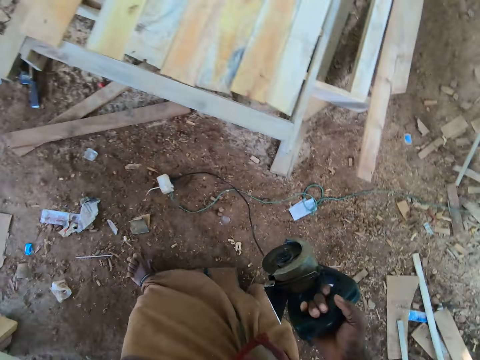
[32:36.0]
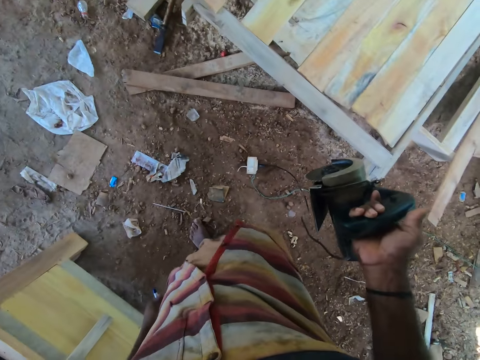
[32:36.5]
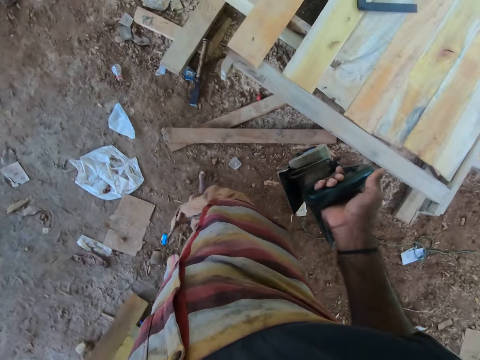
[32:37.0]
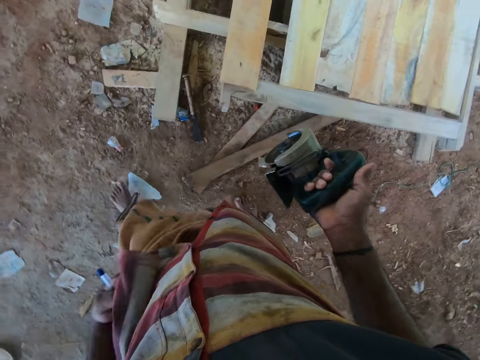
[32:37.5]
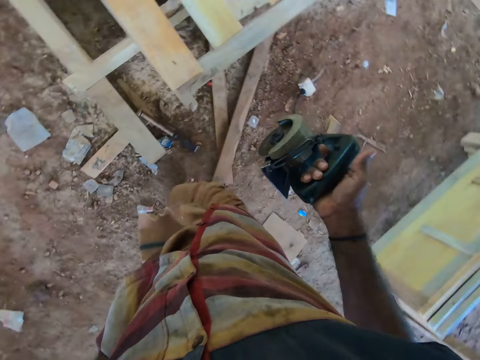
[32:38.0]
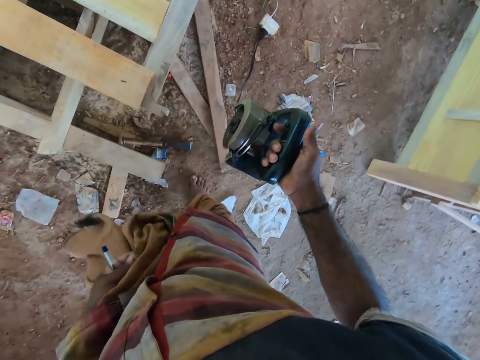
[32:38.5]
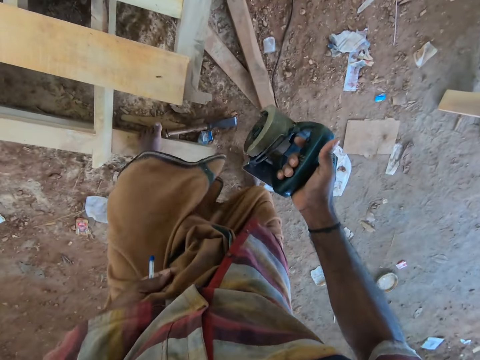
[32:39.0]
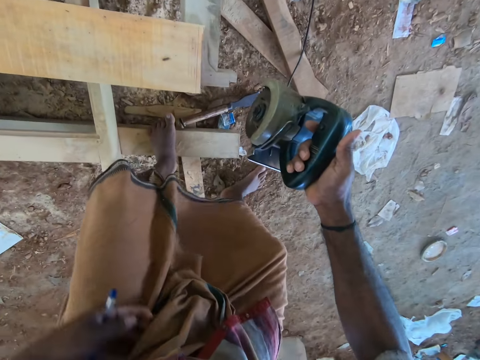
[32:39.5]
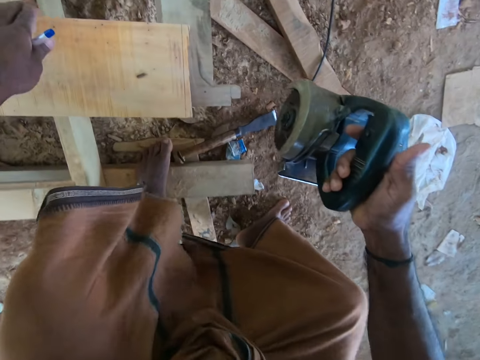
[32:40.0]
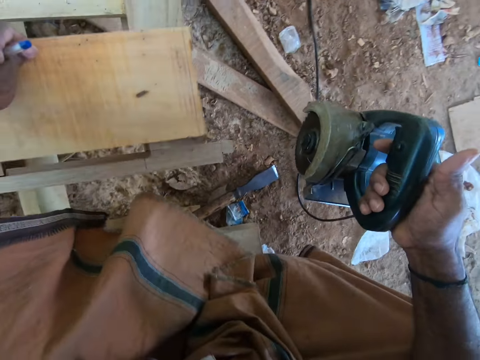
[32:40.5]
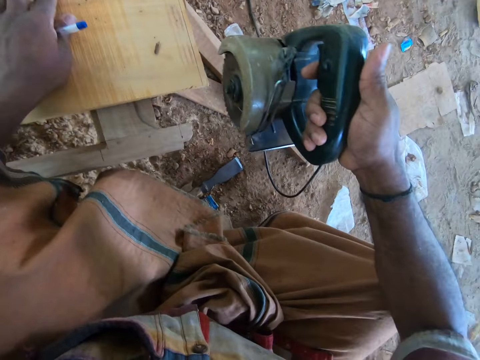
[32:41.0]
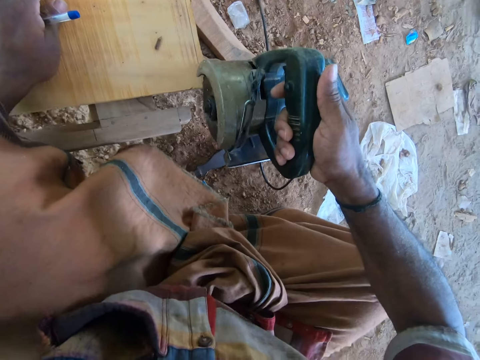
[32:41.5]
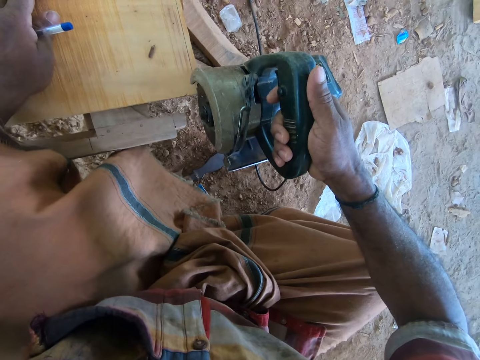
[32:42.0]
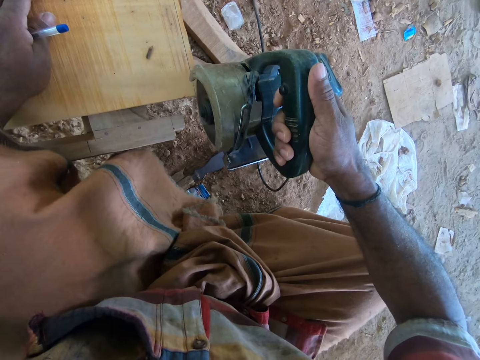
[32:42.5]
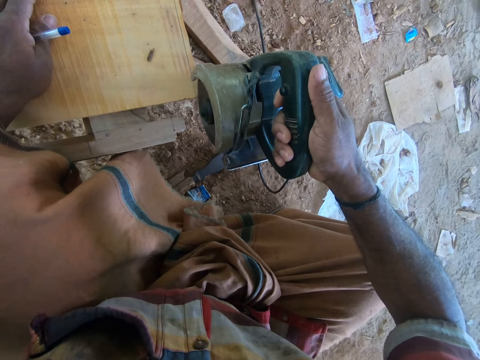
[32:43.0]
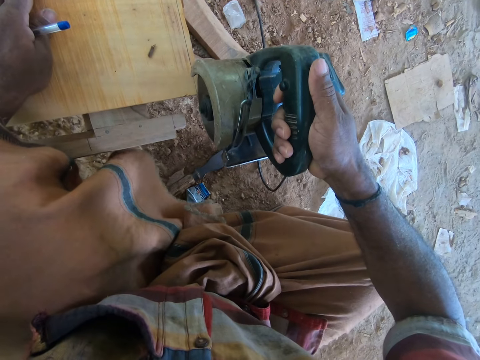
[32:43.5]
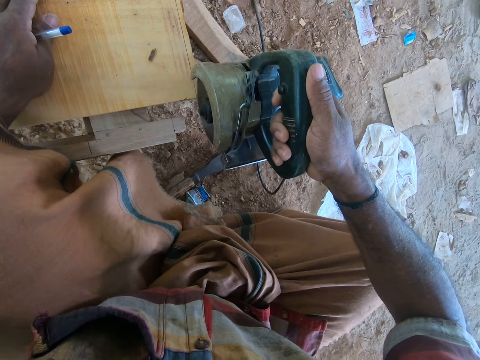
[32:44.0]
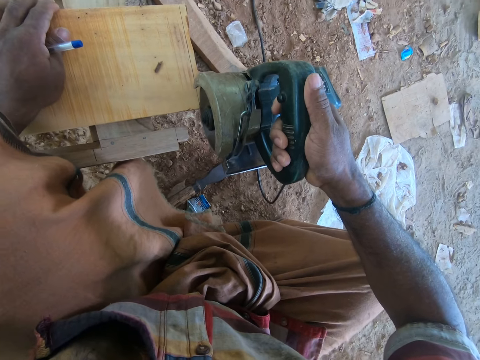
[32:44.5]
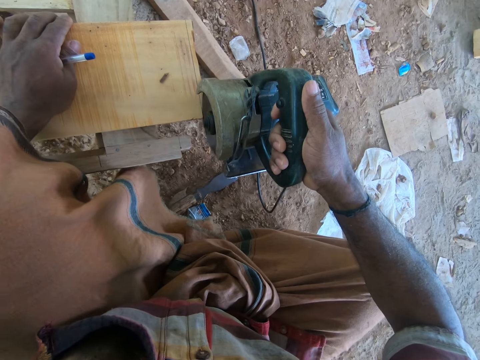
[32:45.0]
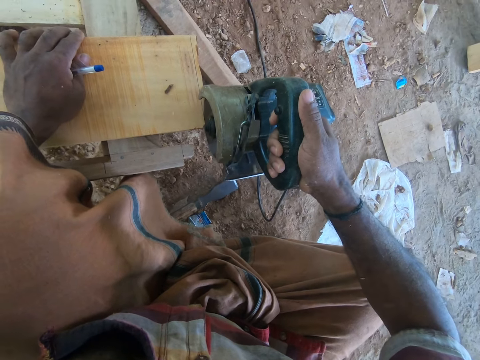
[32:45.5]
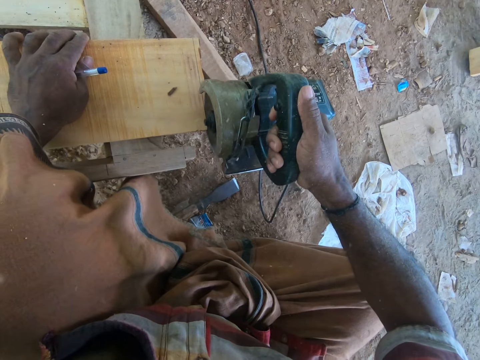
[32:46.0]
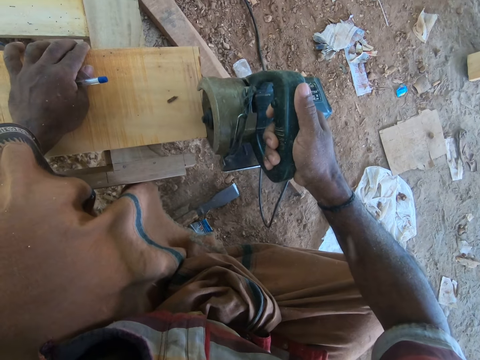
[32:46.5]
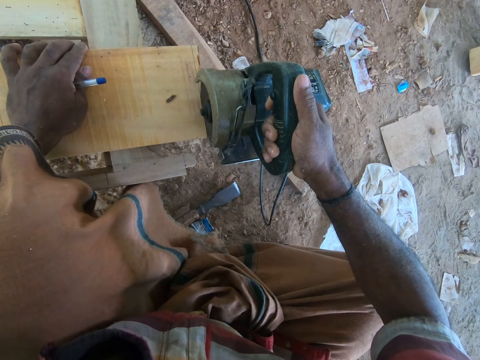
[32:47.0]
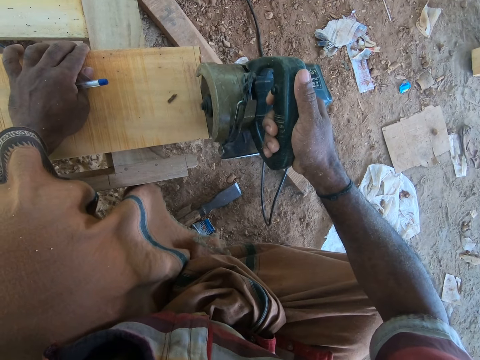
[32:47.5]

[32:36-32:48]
The camera wearer walks. He moves the piece of wood on the wooden platform with his left hand. He cuts the piece of wood with the angle grinder in his right hand.

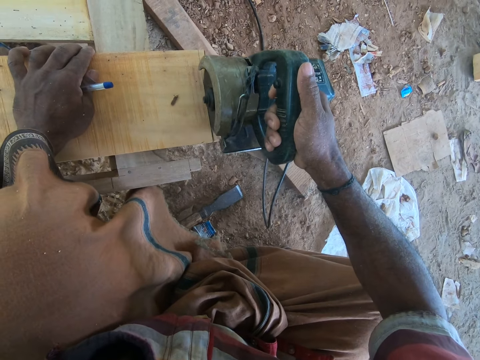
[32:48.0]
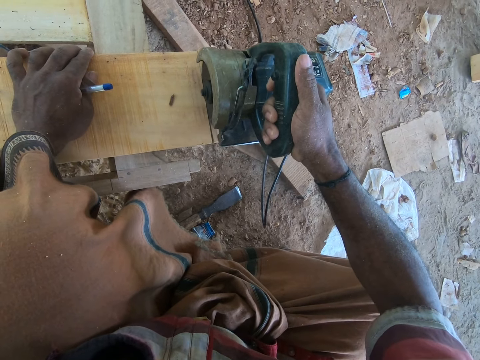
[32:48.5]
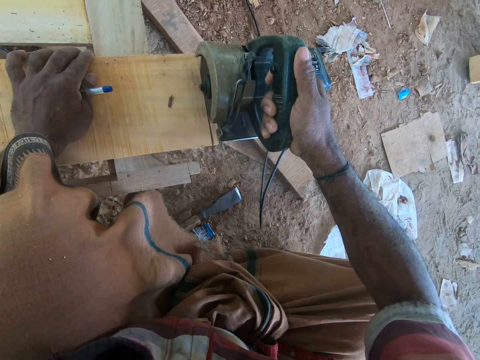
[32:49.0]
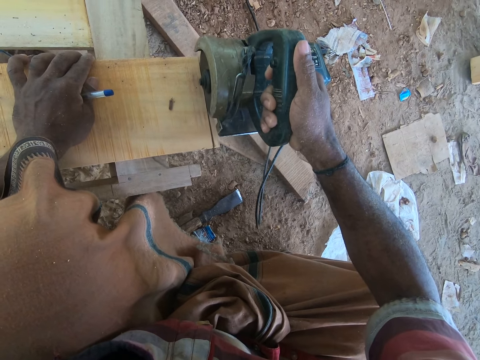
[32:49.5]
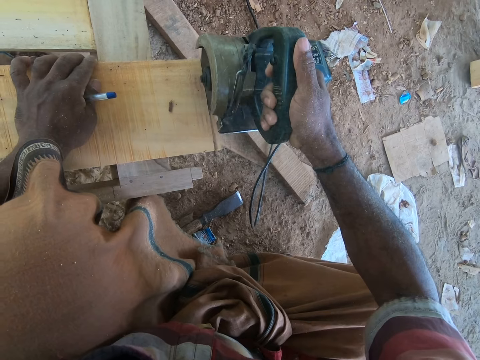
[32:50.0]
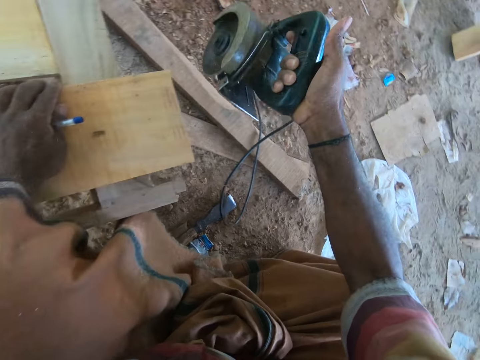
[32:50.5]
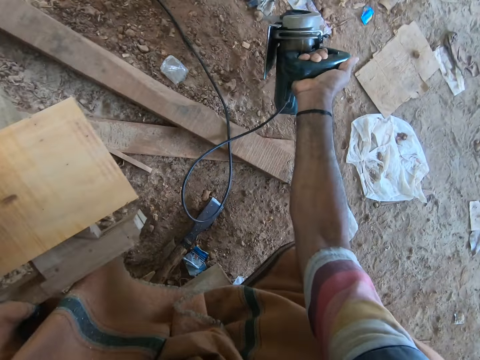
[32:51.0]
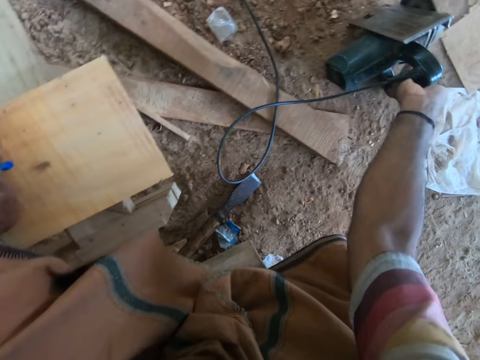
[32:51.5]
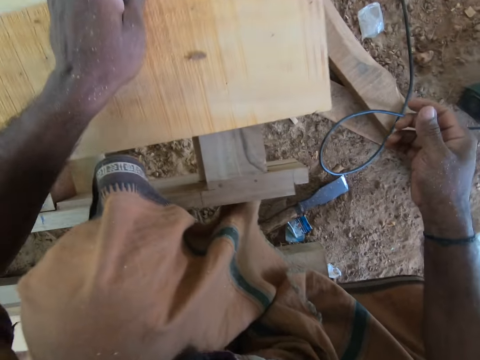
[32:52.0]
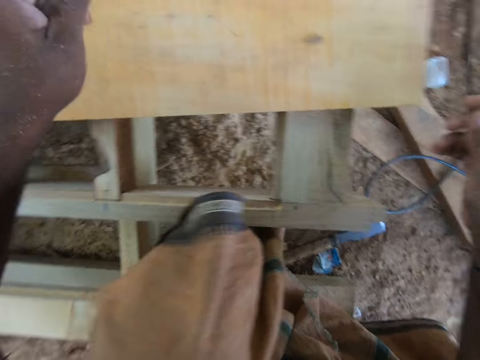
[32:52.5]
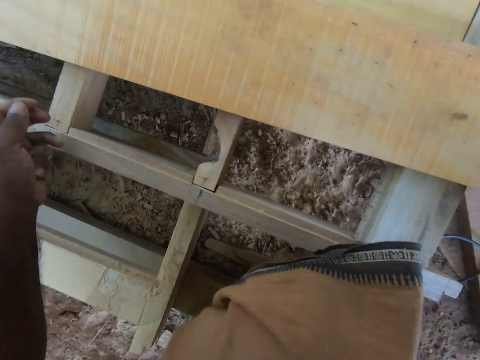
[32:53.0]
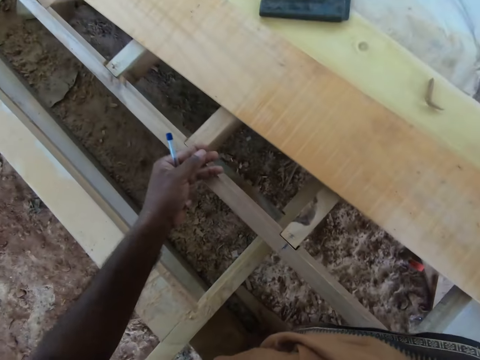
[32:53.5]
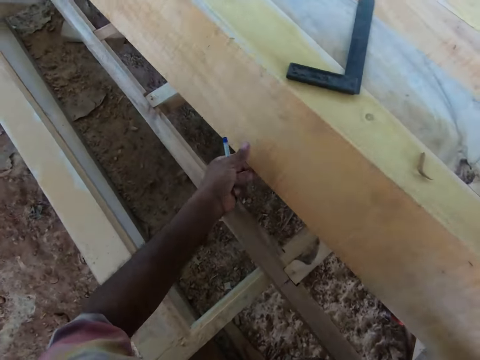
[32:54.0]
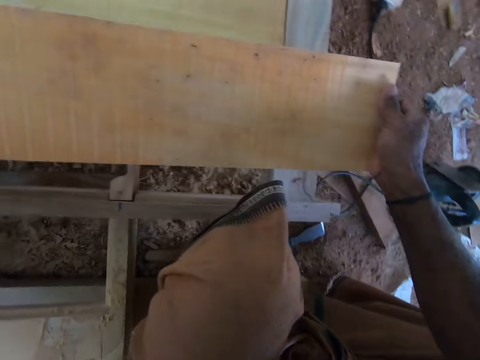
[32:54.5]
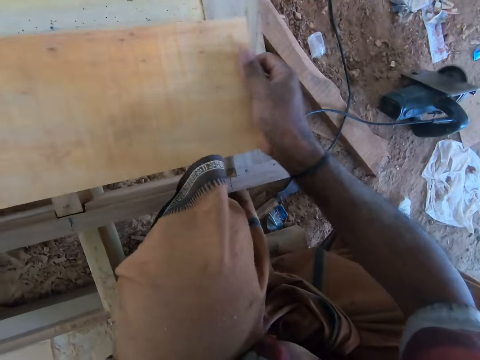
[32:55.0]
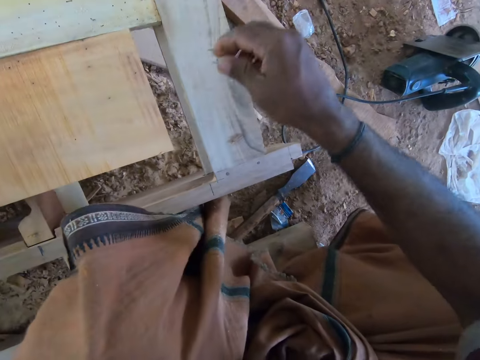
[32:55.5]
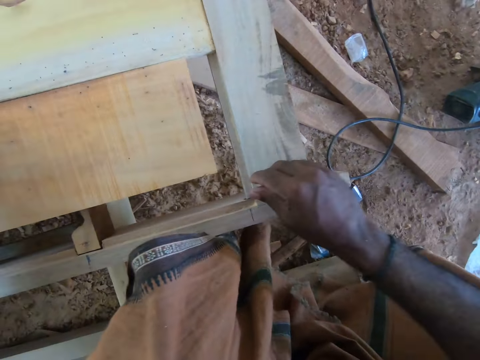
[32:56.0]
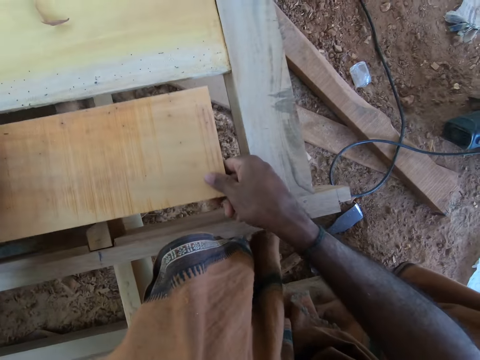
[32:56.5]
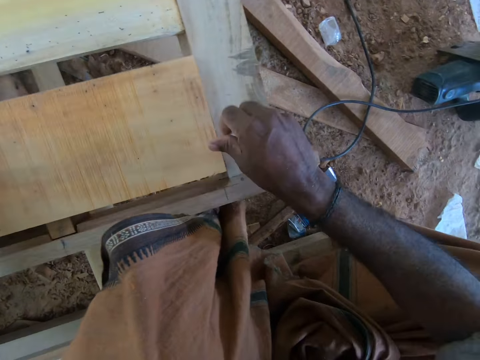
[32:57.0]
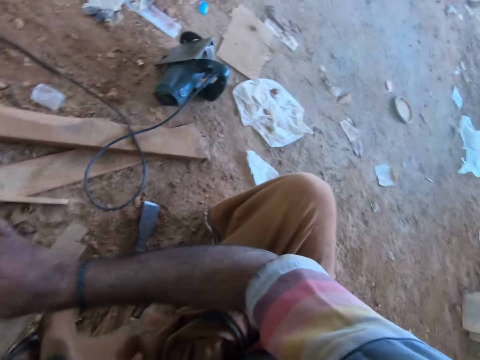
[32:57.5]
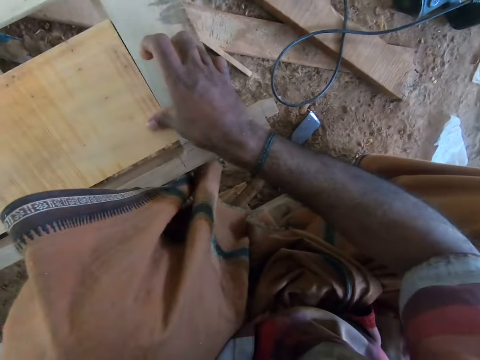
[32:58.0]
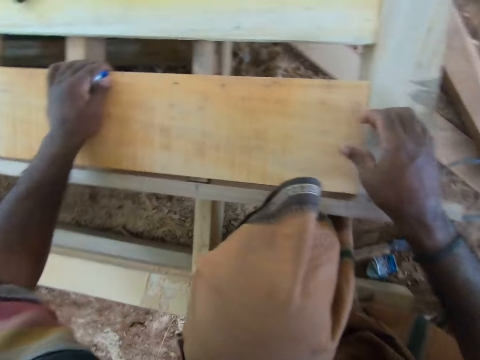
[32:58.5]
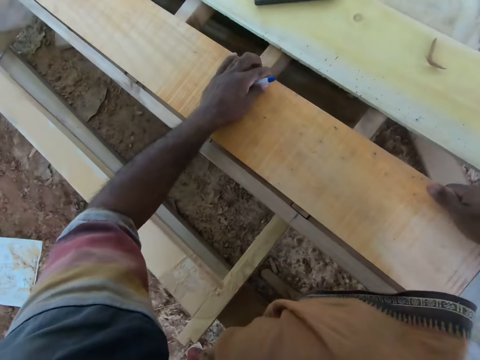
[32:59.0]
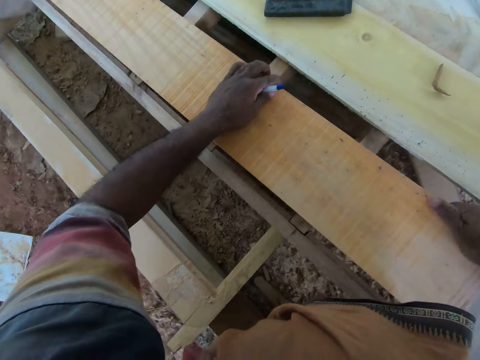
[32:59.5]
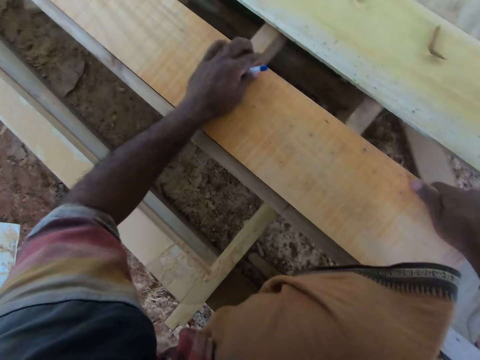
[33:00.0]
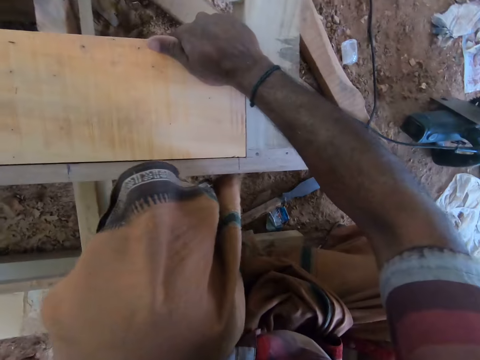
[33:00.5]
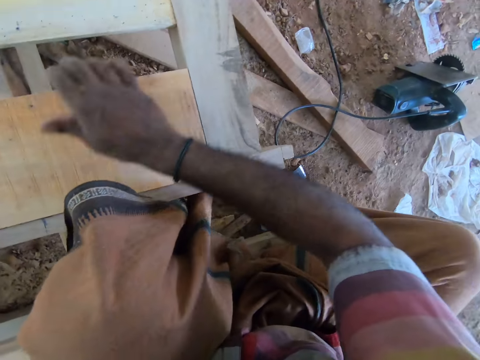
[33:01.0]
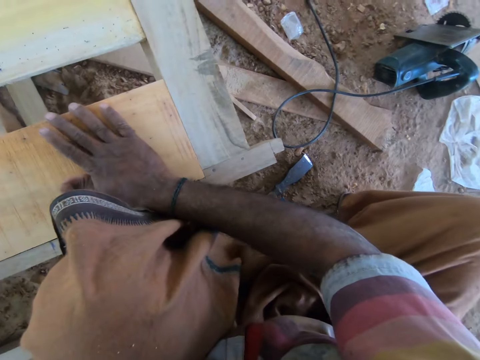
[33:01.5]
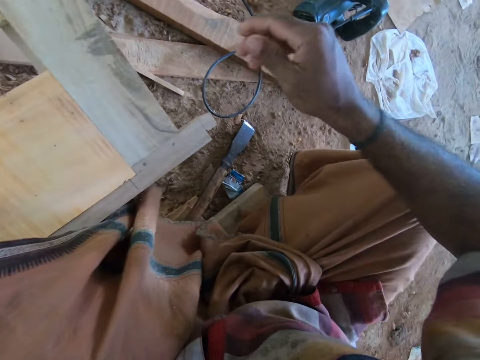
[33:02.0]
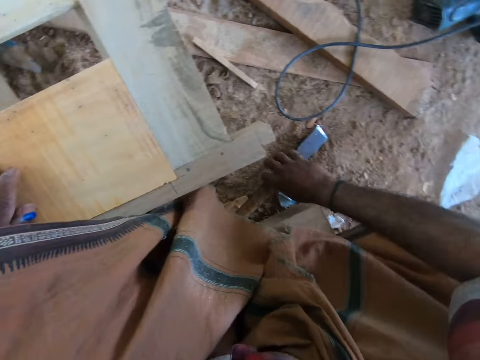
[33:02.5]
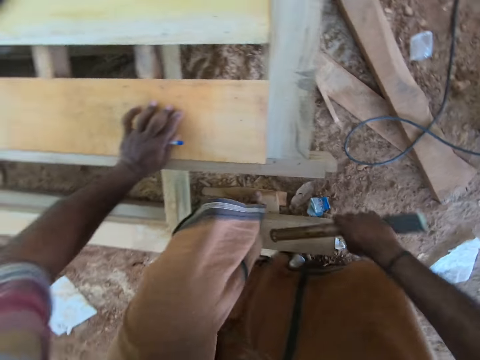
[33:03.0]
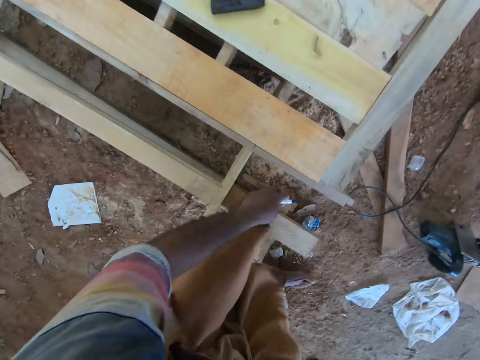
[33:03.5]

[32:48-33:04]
The camera wearer drops the angle grinder on the ground with his right hand. He moves the piece of wood on the wooden platform with his left hand. He moves the piece of wood on the wooden platform with both hands. He picks up the chisel from the ground with his right hand.
